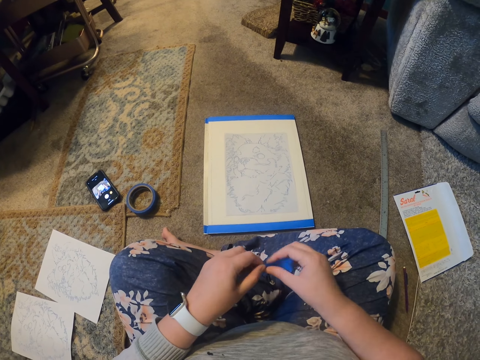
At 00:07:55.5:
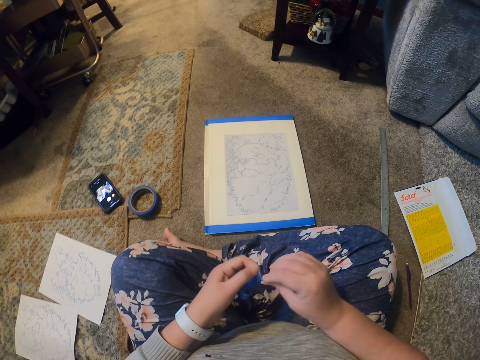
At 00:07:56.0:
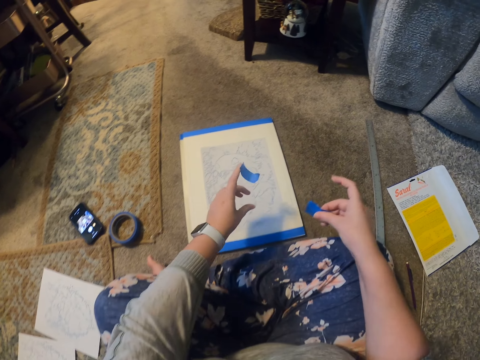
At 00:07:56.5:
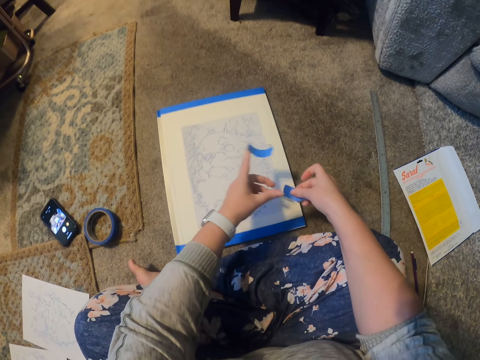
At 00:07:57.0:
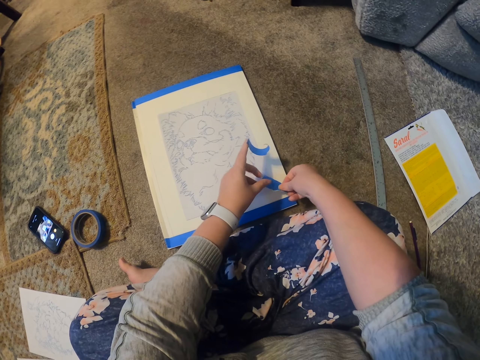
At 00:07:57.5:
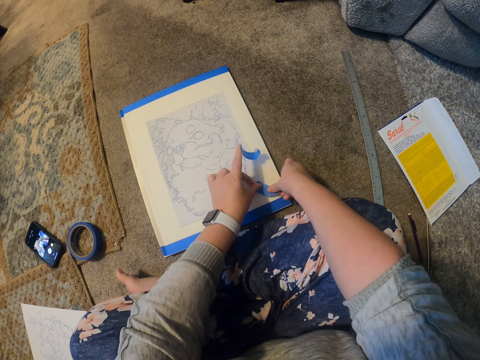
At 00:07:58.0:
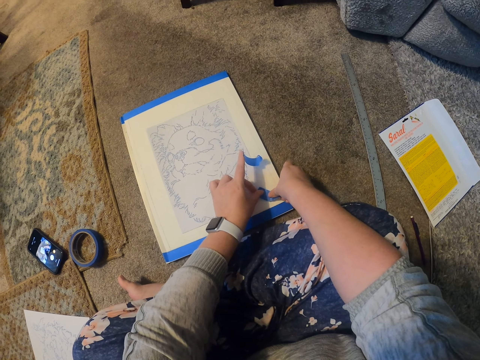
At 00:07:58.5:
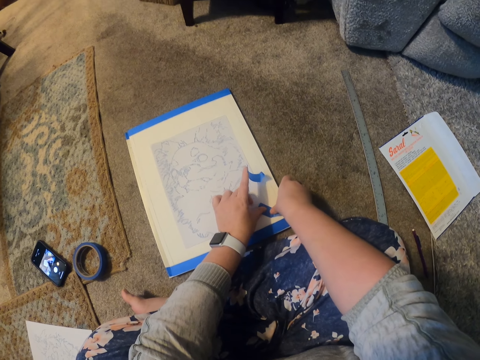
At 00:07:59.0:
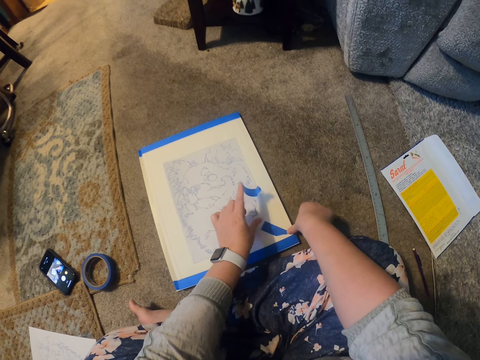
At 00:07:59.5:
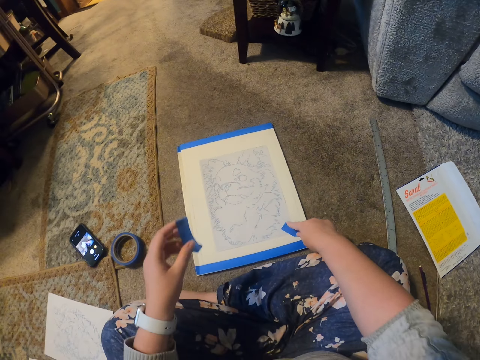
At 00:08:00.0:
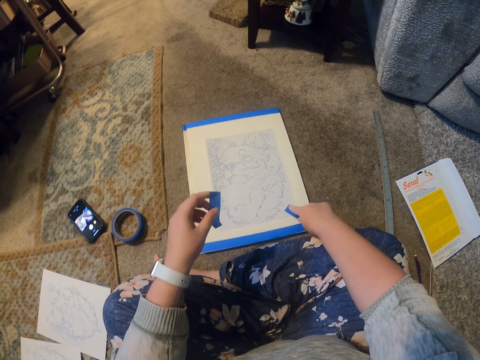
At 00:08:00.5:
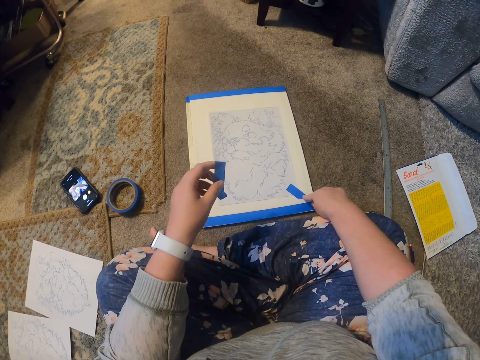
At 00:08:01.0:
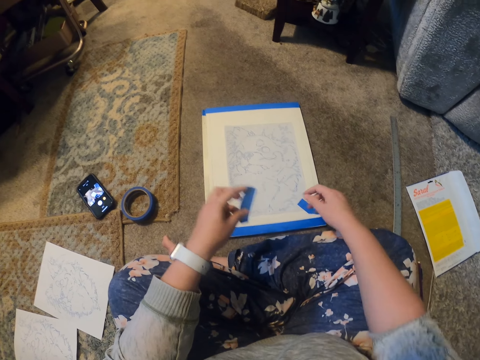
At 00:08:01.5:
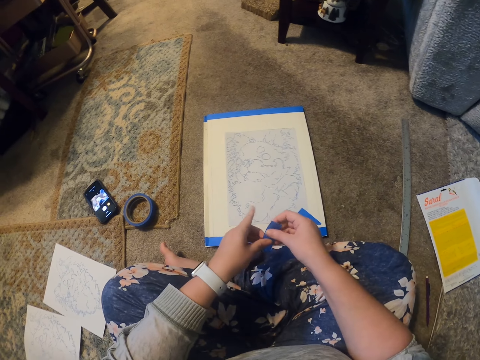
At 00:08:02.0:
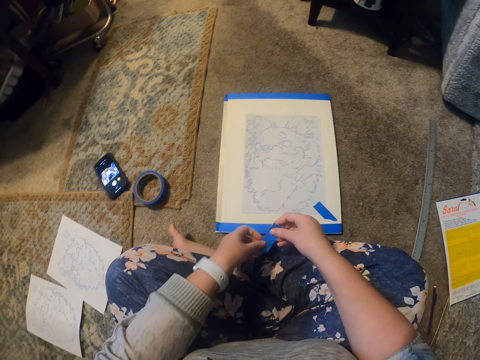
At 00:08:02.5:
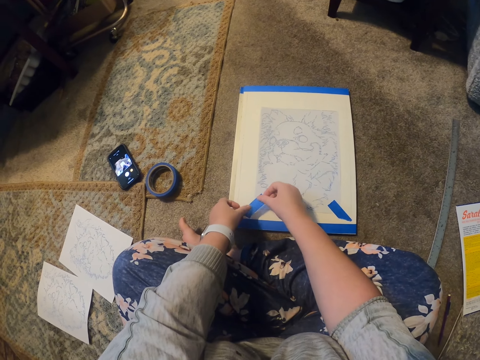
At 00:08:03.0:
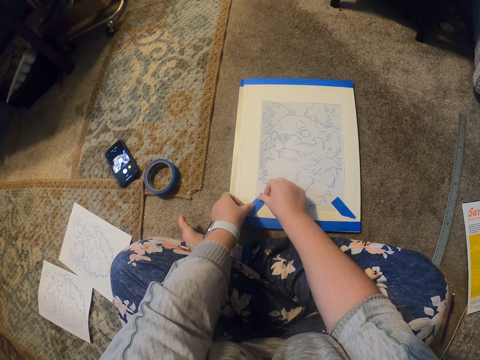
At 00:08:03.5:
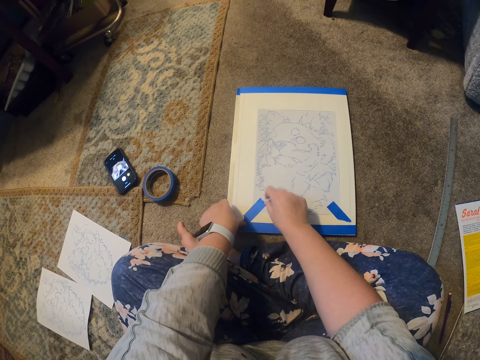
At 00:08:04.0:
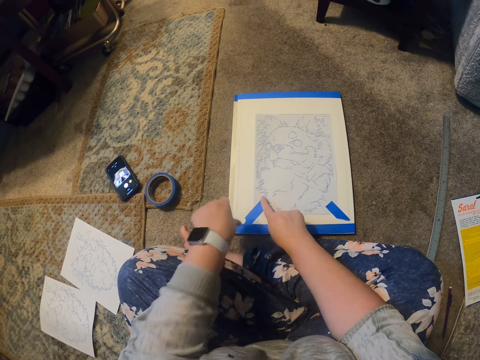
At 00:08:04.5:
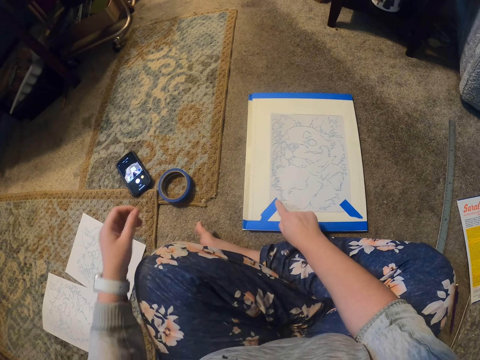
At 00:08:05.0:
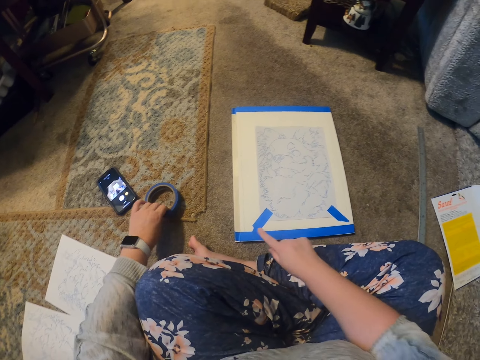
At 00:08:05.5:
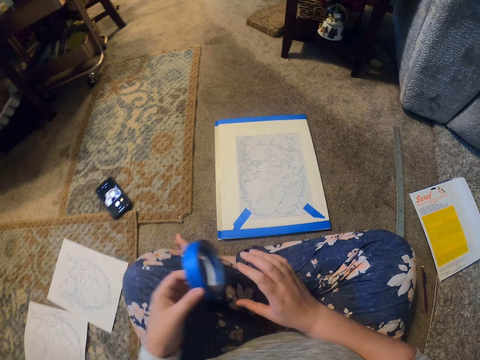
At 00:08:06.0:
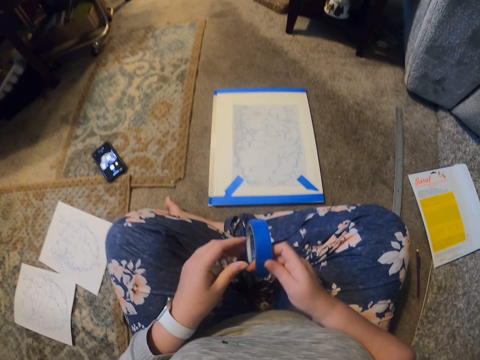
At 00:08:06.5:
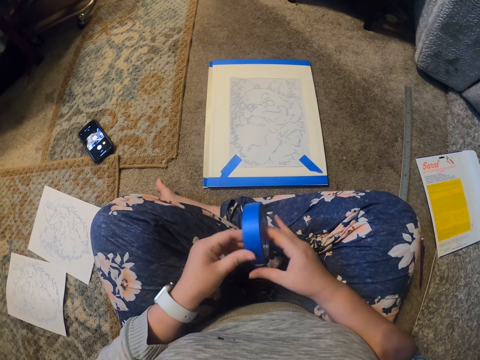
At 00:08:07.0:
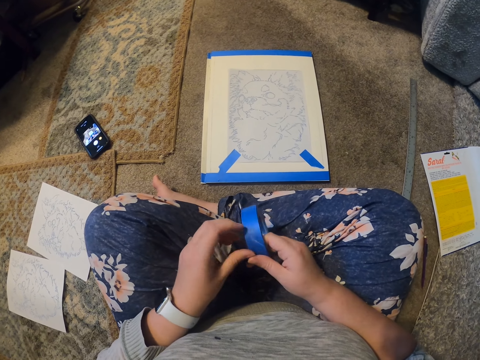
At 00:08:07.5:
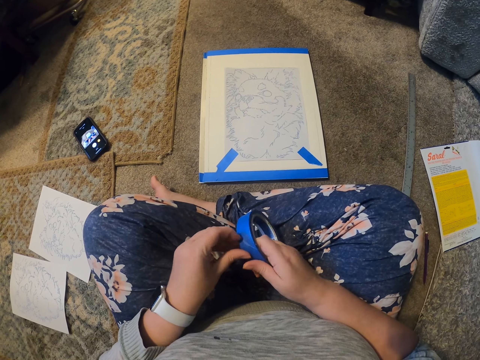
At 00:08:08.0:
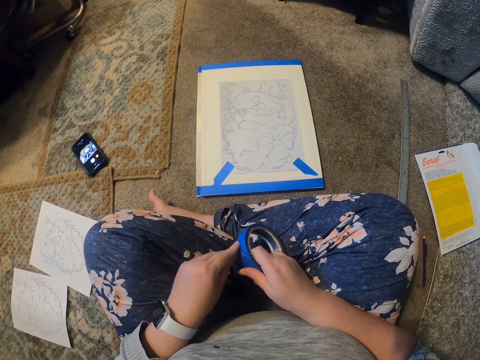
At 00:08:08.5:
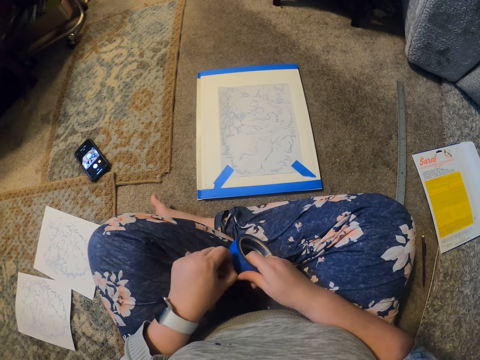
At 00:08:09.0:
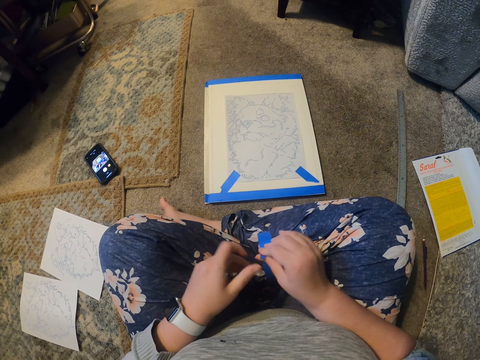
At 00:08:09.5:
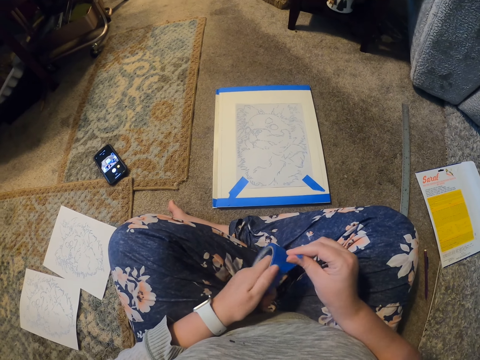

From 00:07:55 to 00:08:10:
The camera wearer holds the masking tape or sellotape on the hand. They tear the masking tape into two. They place one piece of masking tape on one side of the book. They stick the masking tape on the book. They hold the sellotape. They place the remaining piece of tape to the left side of the book. They stick the masking tape on the book. They pick the masking tape on the floor. They rotate the sellotape. They hold the masking tape on the hand. They remove the sellotape.

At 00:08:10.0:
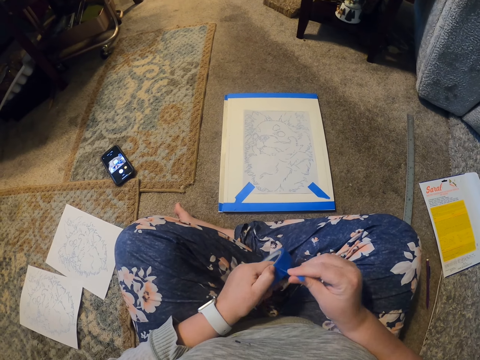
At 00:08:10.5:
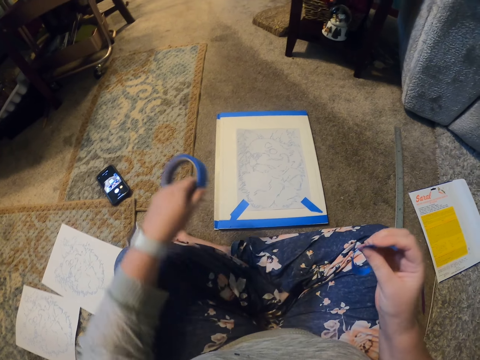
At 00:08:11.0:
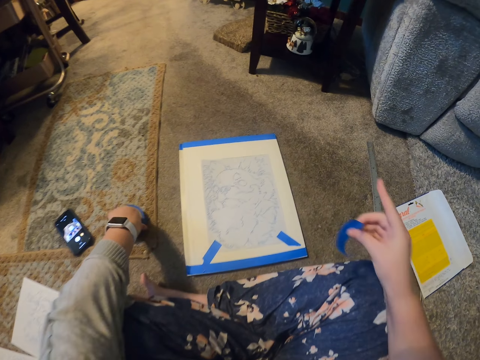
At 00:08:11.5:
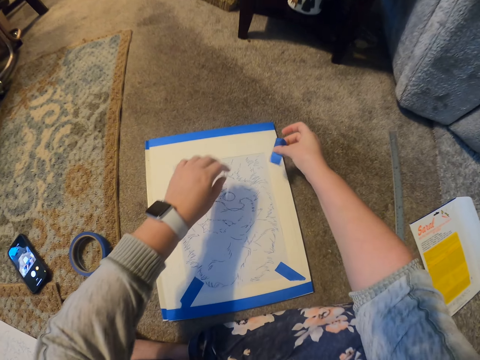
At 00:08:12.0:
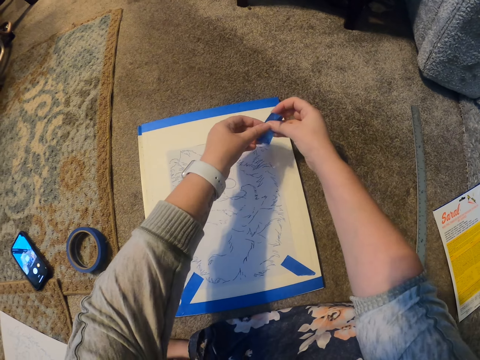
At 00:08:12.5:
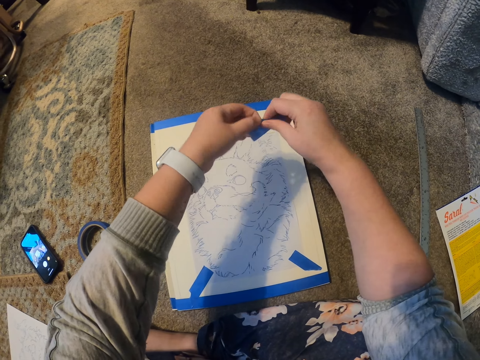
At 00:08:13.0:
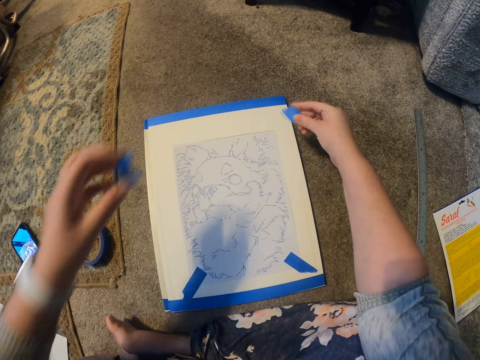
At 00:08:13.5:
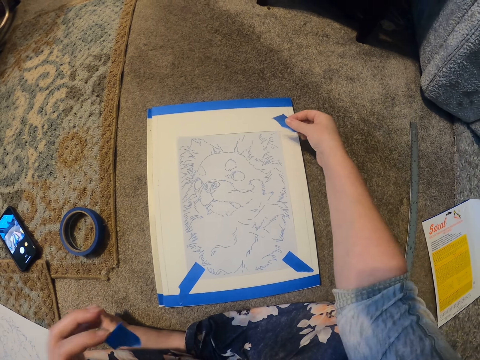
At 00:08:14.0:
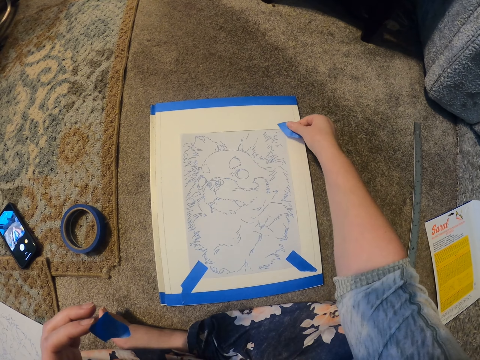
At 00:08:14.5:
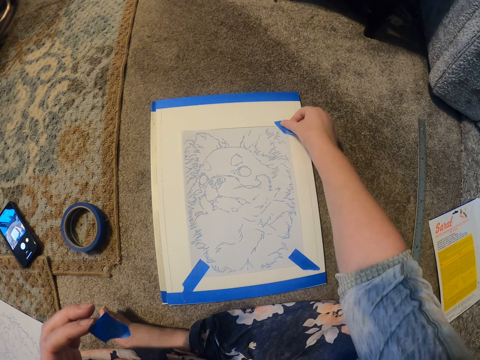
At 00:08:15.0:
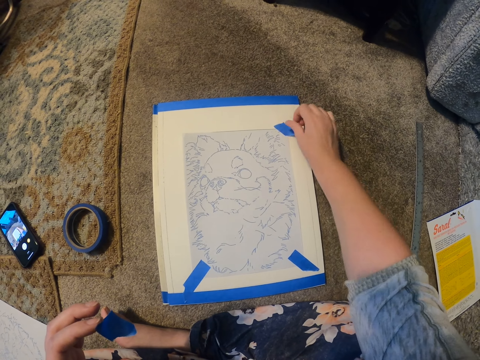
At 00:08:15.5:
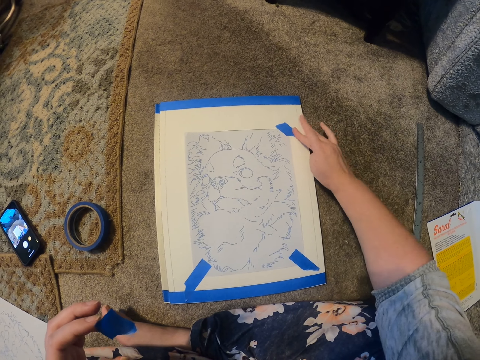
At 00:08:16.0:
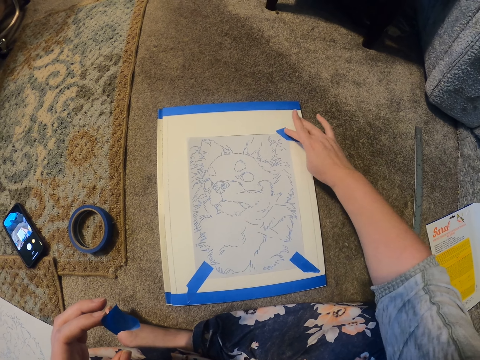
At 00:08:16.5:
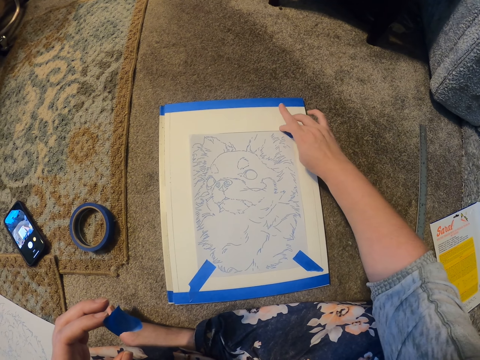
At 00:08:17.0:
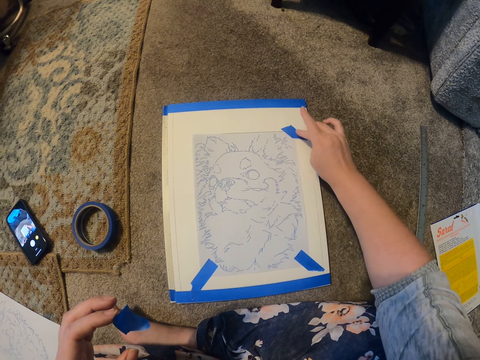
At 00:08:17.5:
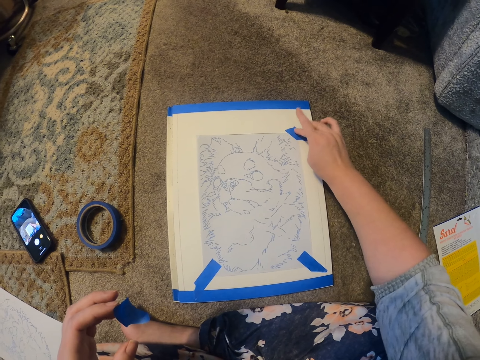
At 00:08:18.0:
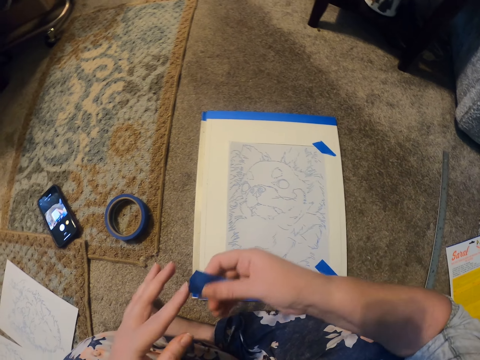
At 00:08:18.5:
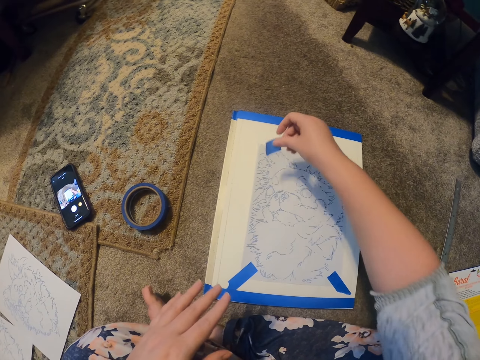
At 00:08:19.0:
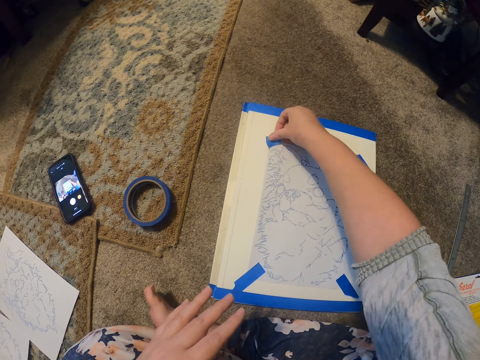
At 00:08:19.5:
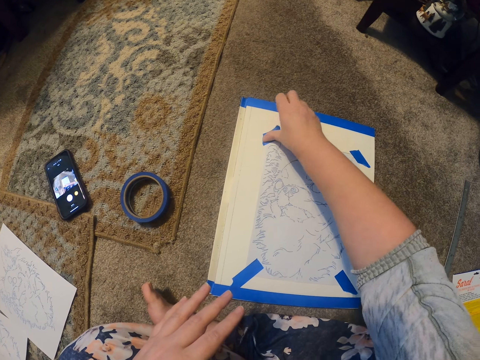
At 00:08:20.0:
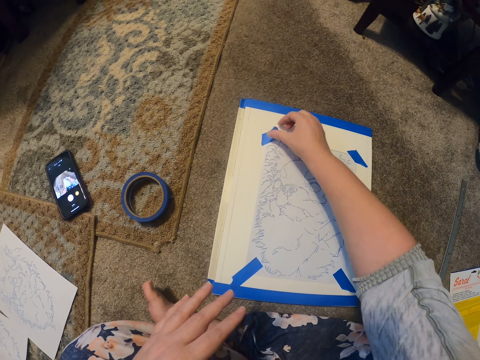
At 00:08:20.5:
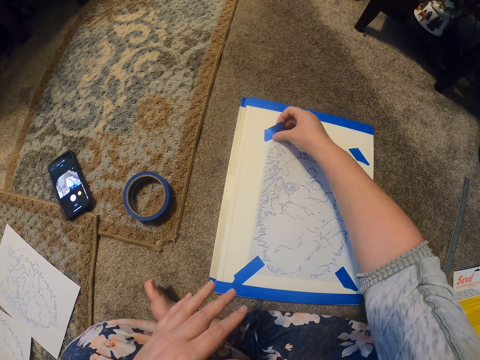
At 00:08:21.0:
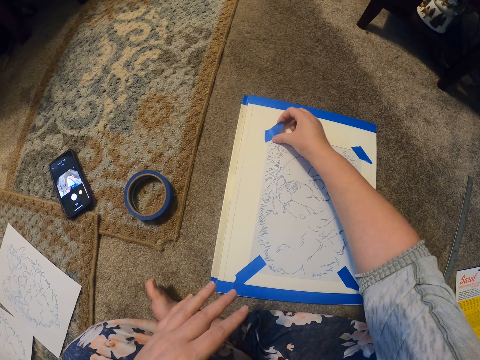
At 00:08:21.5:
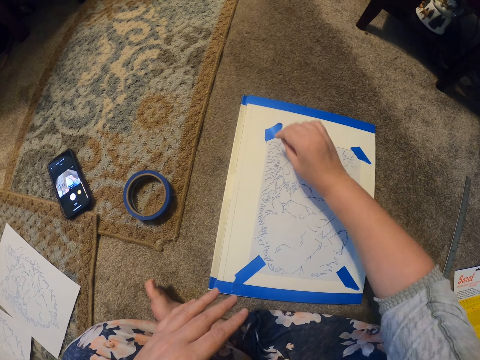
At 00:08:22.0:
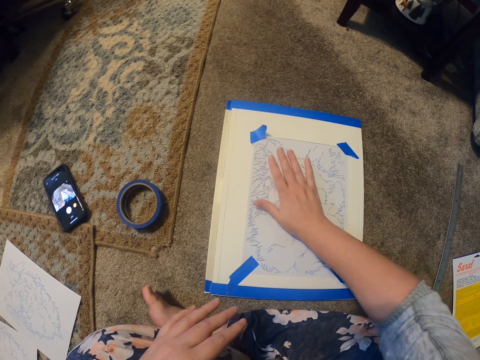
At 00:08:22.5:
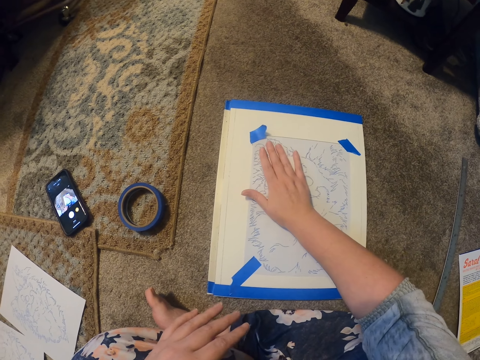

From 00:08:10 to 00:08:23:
The camera wearer stretches the masking tape or sellotape. They tear the masking tape into two. They put the masking tape down on the floor. They place the masking tape on the top of the book. They tear the masking tape into two. They put one piece of the masking tape on the right side of the book. They stick the masking tape on the book. They hold the sellotape. They take the remaining piece of masking tape. They place the masking tape on the left side of the book. They stick the masking tape on the book.
